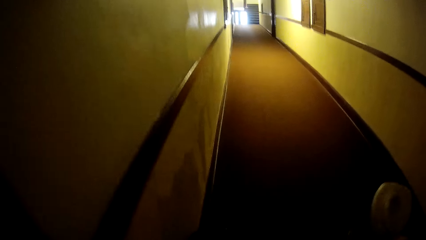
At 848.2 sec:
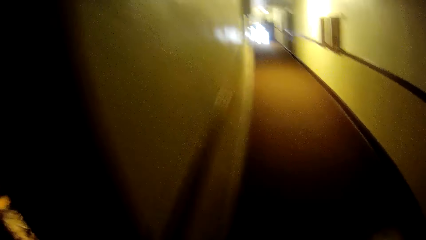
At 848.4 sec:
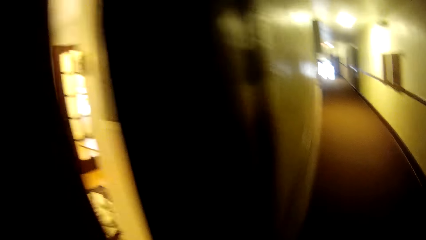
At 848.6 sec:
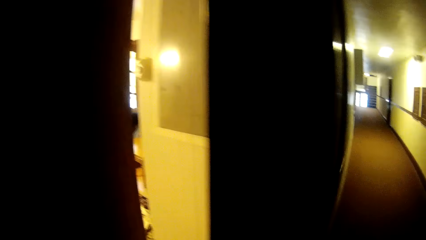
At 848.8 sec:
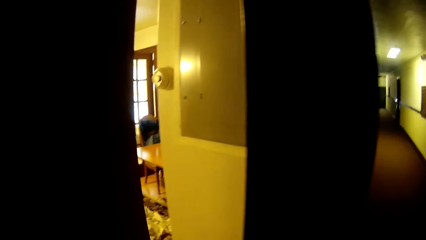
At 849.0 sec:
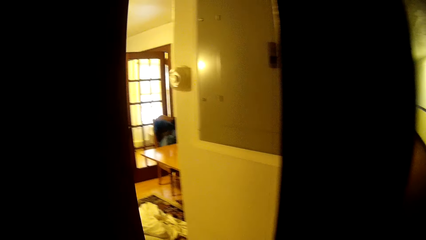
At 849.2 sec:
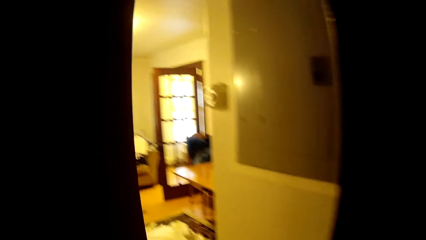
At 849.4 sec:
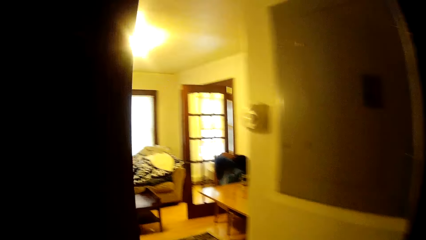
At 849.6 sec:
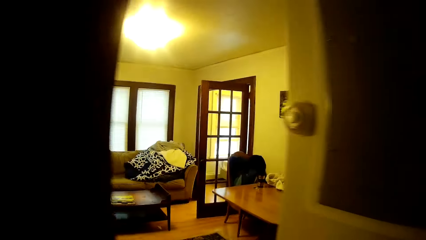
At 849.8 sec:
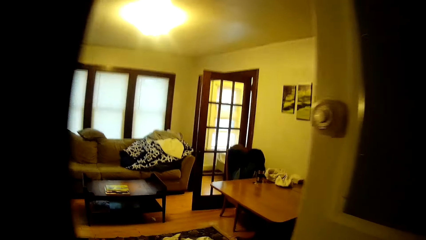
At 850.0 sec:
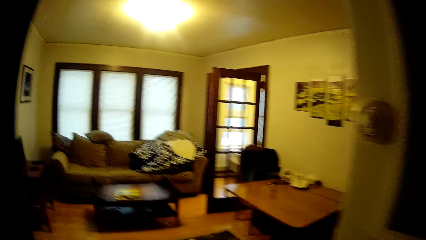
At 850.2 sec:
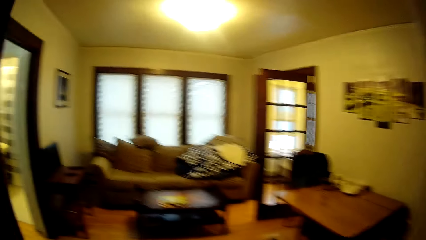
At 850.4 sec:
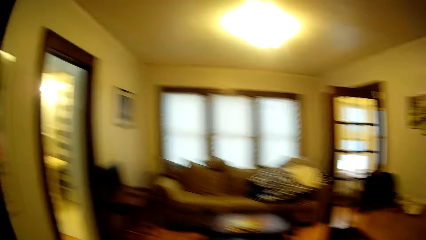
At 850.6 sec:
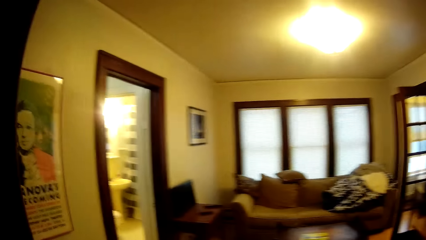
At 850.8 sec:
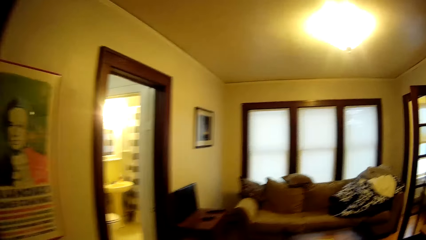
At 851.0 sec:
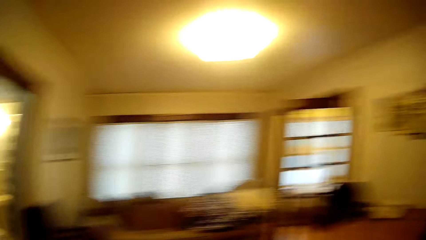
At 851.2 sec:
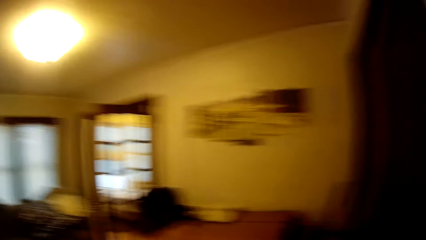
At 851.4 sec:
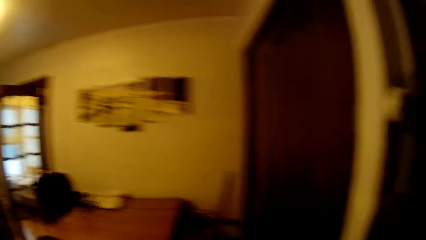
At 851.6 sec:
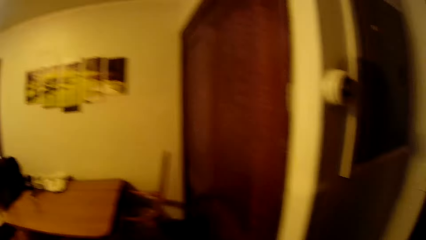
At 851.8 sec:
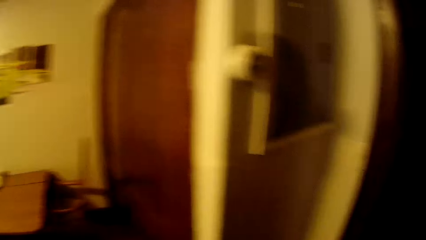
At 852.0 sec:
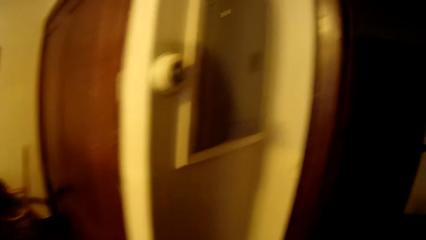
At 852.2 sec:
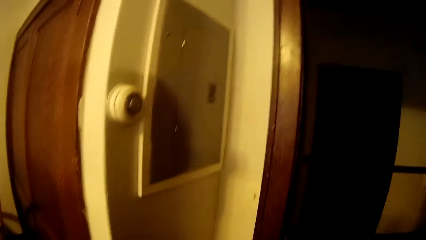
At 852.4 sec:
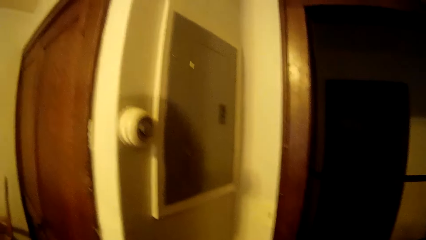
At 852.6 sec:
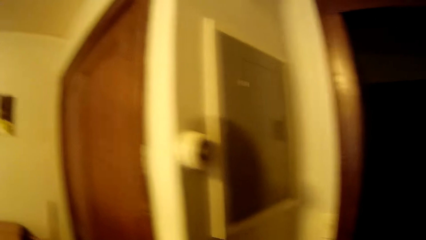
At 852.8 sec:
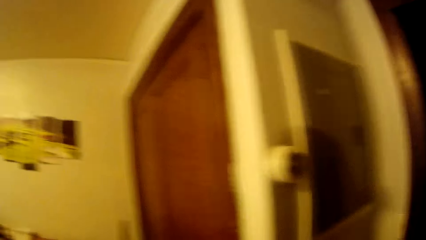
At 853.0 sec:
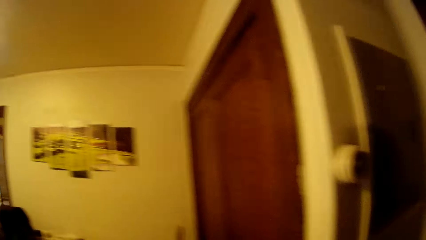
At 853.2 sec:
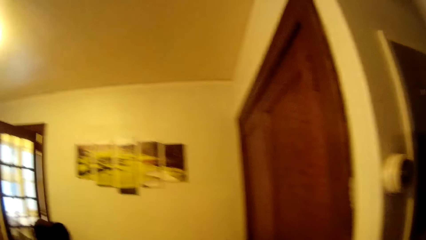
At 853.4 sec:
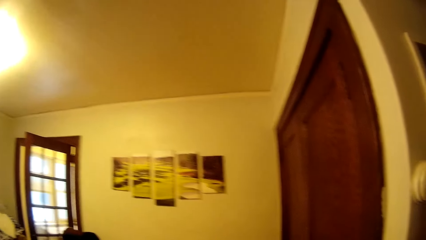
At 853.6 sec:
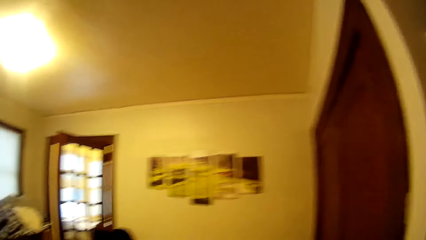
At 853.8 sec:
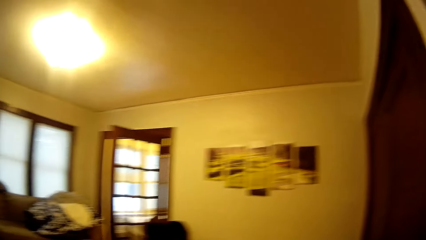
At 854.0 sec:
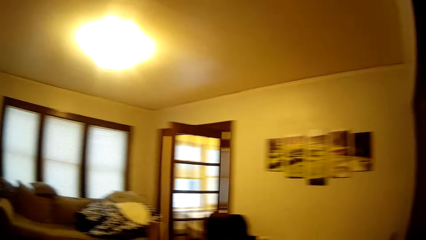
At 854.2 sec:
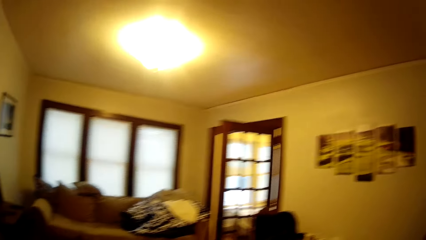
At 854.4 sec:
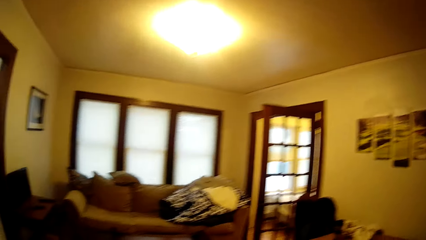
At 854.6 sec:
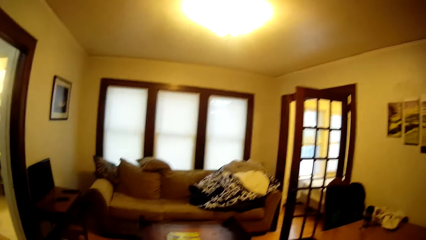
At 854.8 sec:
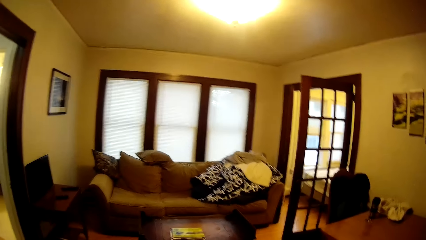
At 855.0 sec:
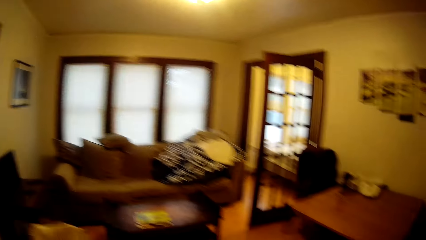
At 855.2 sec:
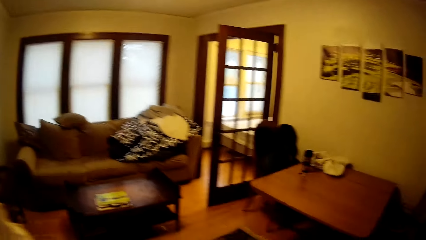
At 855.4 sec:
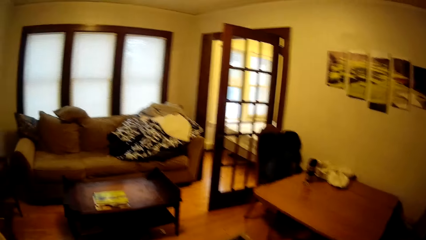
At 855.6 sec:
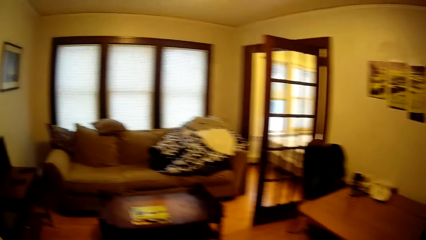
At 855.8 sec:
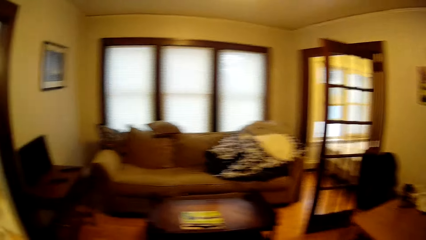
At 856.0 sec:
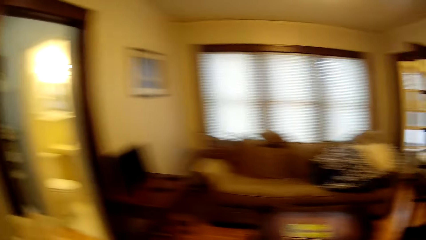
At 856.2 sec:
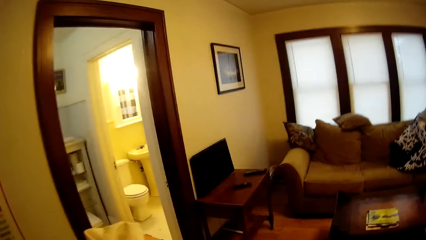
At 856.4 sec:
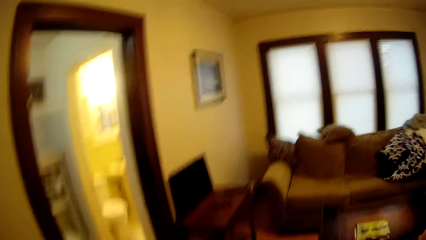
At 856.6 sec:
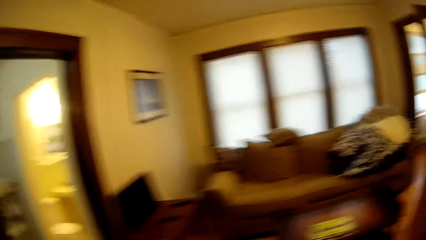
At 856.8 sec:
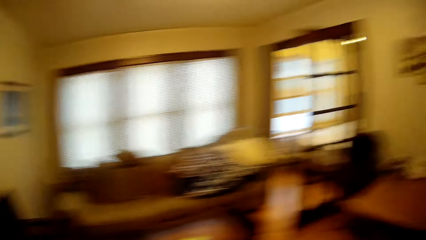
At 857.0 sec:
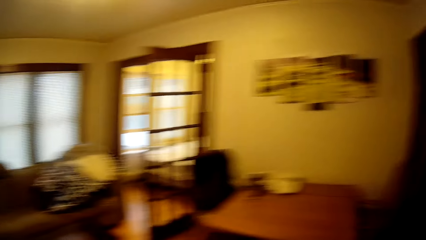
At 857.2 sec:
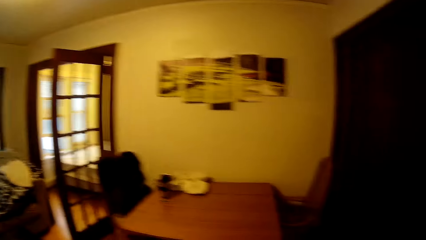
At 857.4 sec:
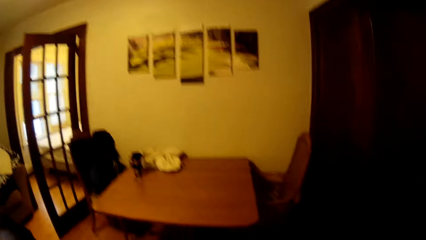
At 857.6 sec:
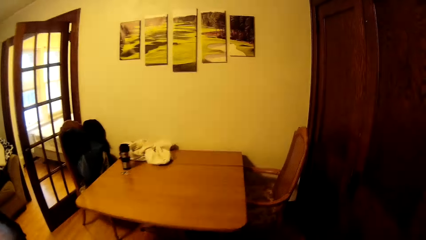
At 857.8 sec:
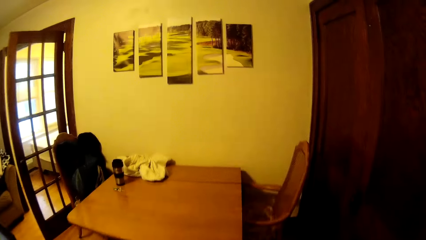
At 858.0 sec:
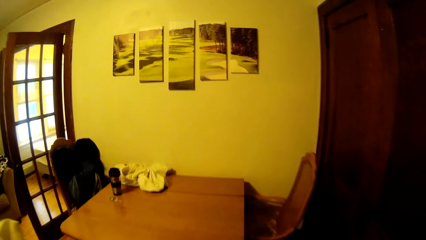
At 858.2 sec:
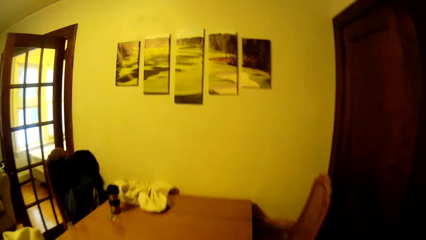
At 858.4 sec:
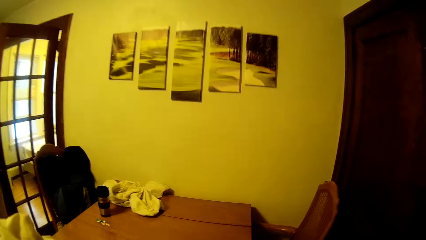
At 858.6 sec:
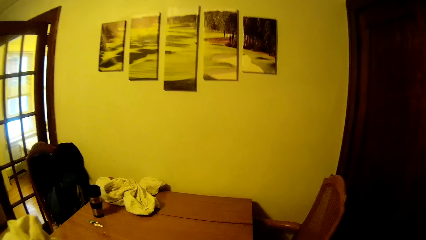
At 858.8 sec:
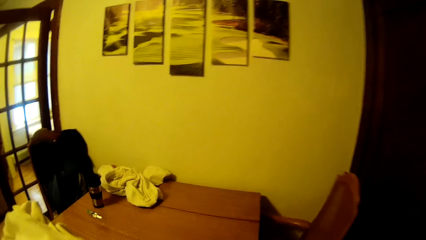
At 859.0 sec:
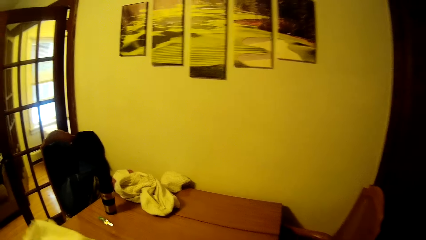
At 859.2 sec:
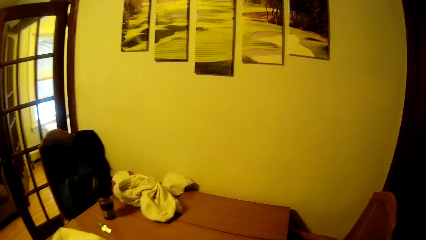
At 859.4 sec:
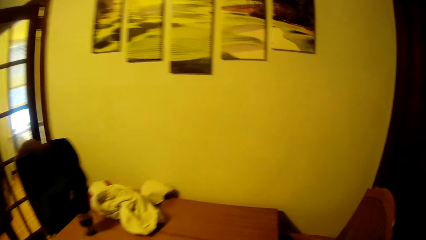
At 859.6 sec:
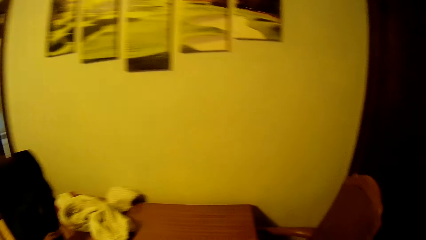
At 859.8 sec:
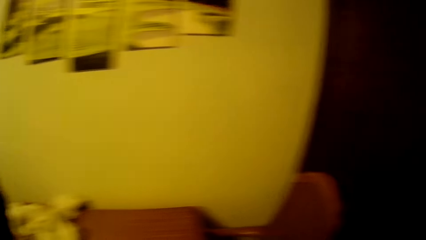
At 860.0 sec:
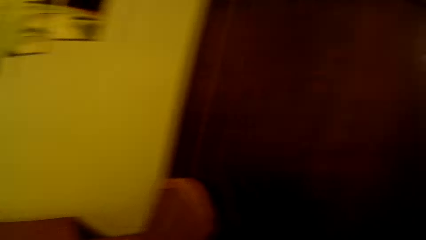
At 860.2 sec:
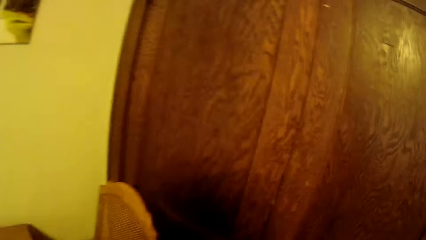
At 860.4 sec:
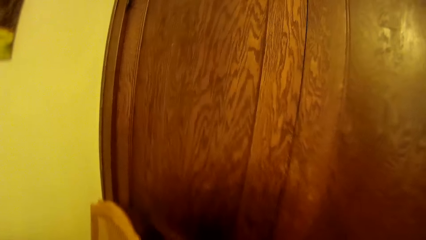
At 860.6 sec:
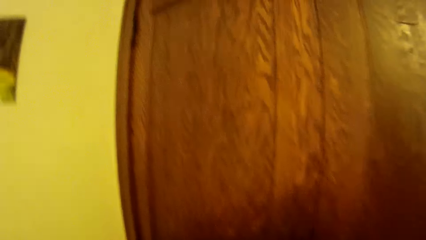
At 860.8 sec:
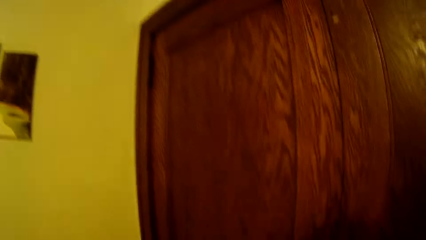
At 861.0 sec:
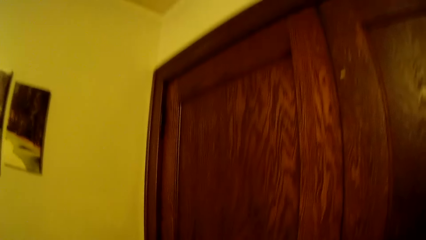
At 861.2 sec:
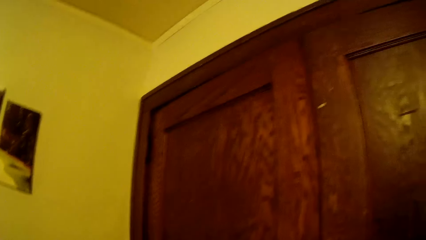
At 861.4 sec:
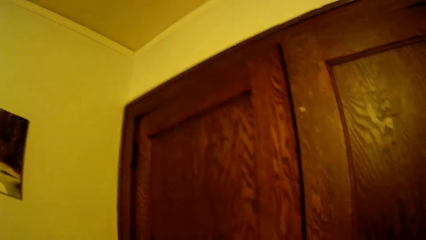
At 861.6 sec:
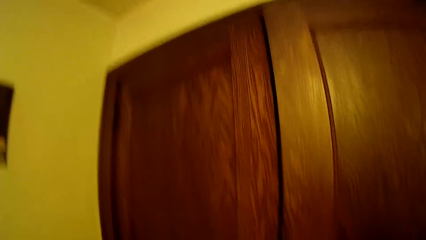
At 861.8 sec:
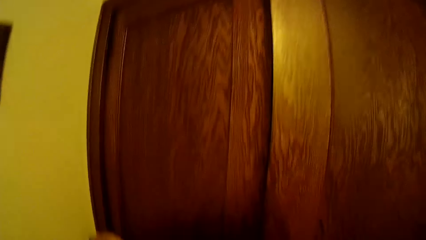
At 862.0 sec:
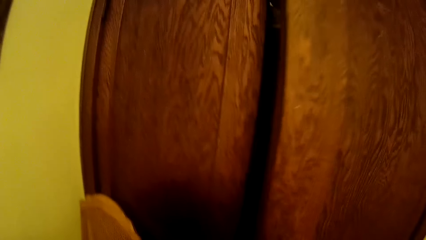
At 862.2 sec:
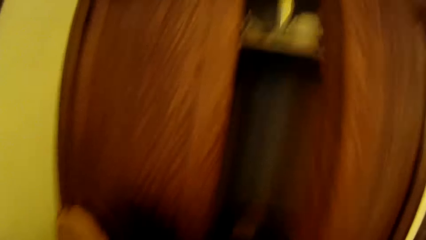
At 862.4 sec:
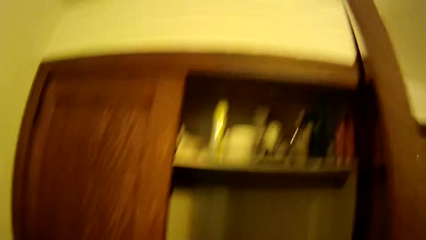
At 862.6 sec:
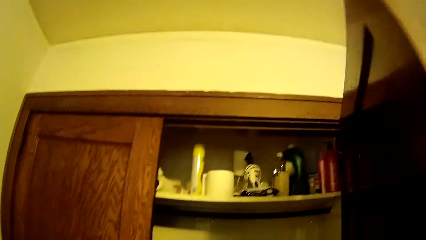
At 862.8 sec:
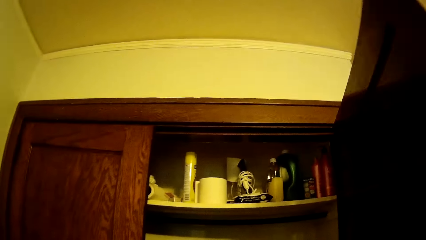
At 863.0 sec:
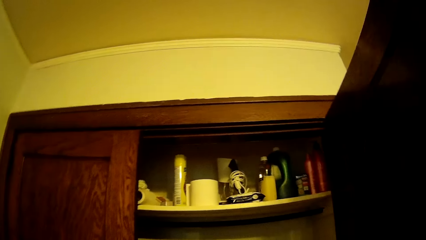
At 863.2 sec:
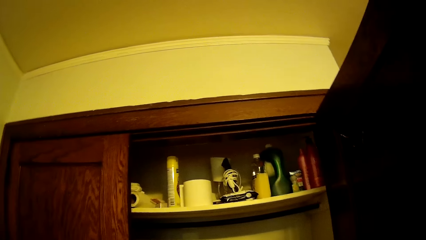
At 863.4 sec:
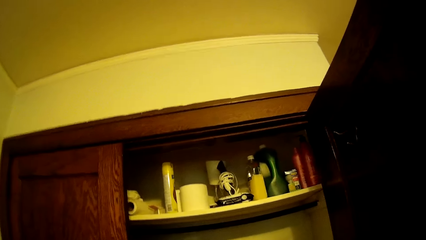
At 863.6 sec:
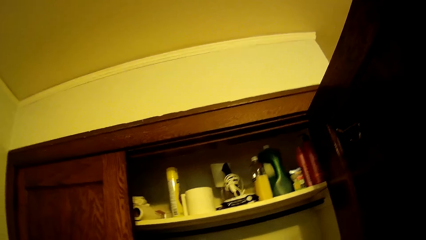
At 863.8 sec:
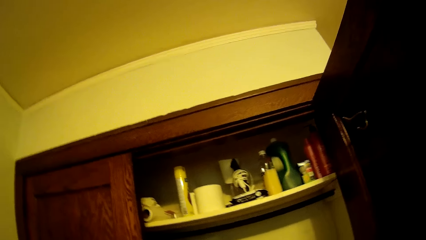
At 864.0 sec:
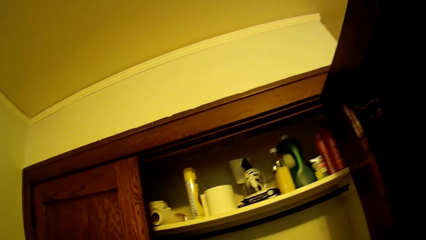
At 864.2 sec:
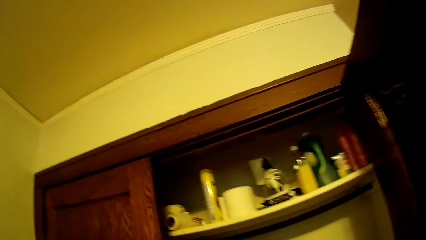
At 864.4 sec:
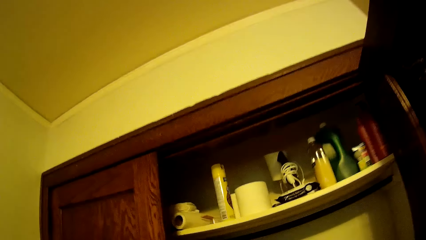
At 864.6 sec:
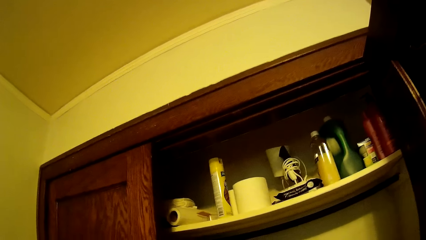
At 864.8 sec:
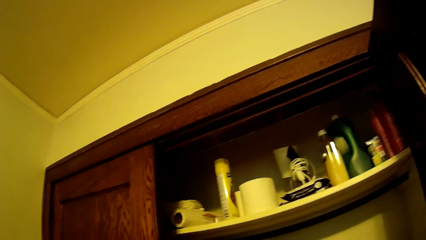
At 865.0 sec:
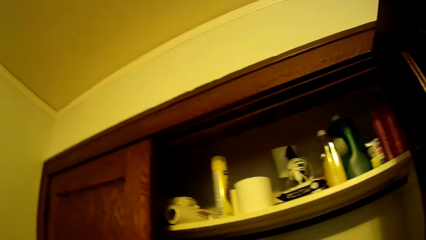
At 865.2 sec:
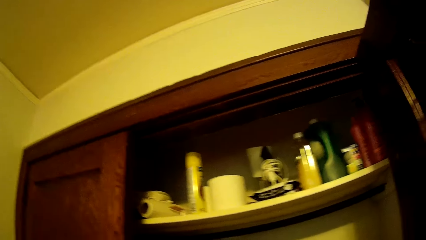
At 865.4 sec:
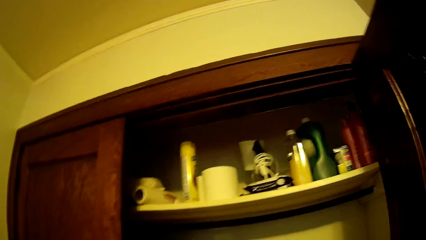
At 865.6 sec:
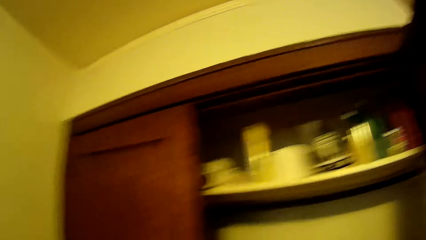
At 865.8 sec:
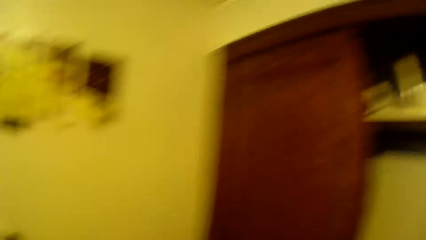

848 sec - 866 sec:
The camera wearer opens the door. They walk into the house. They look around in the house. They walk around in the house. They walk into the sitting room. They put the bedding on the table. They turn towards a wall cabinet. They open a wall cabinet door. They view inside the wall cabinet.
